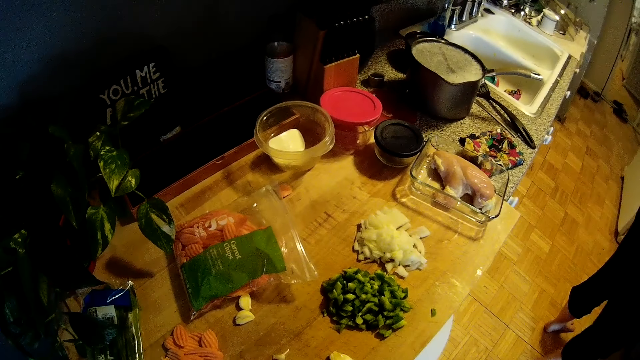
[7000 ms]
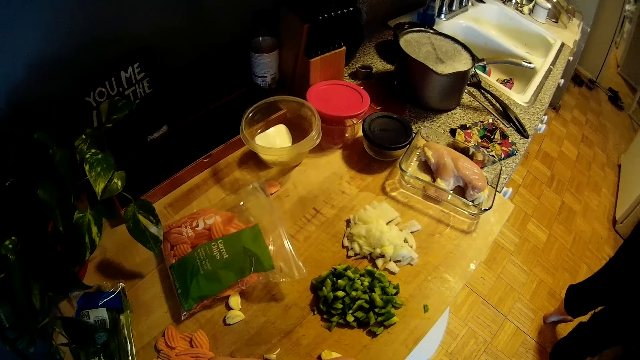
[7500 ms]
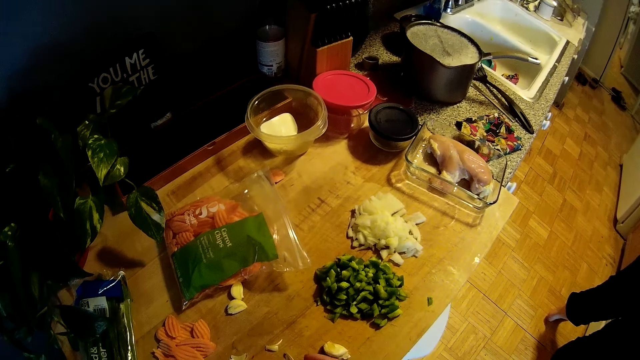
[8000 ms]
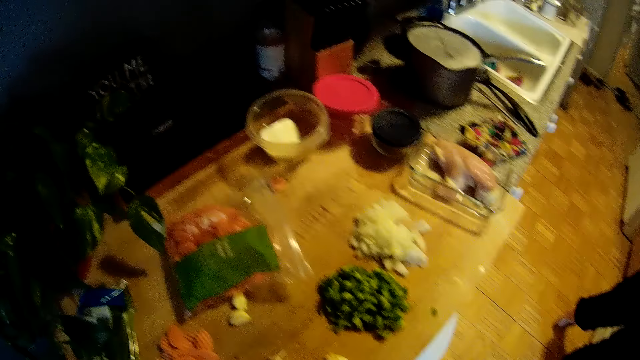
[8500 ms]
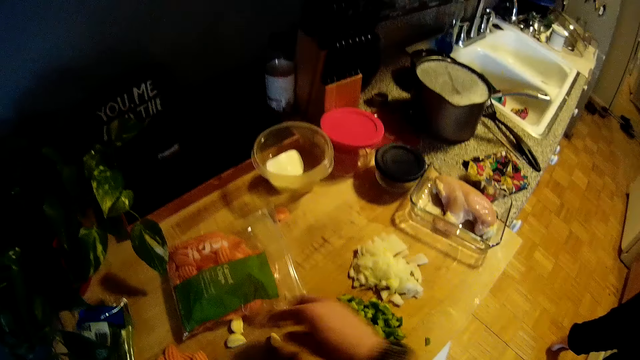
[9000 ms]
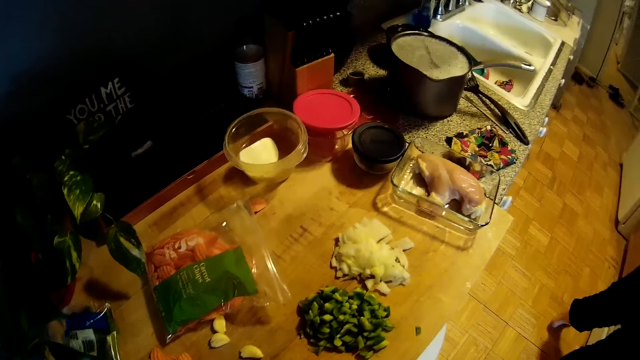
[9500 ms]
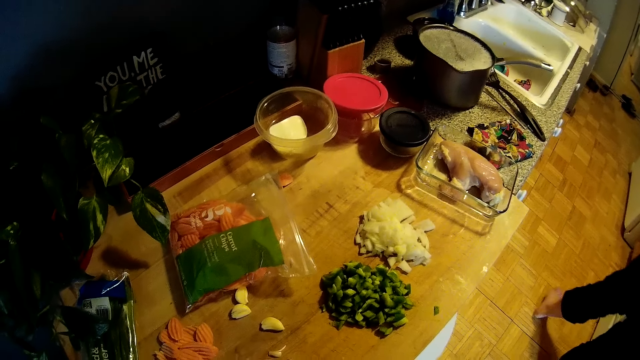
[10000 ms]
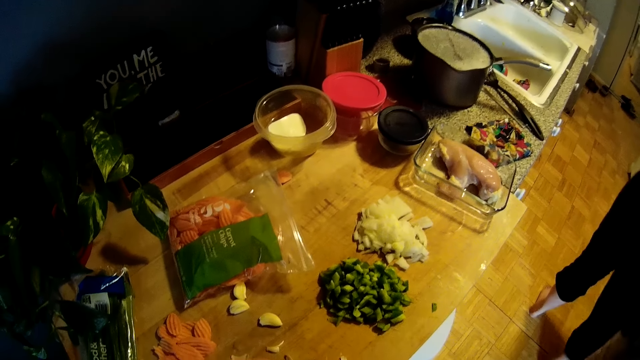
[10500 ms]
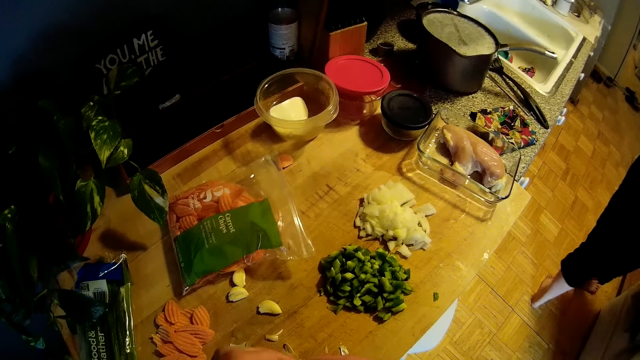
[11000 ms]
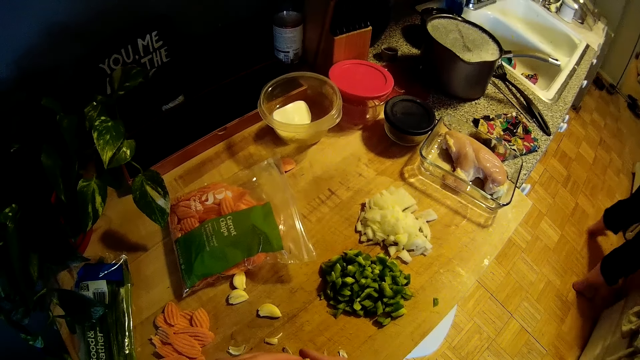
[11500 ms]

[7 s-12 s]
The camera wearer drops a garlic on the kitchen slab with his right hand. He looks around. He peels the garlic with both hands.

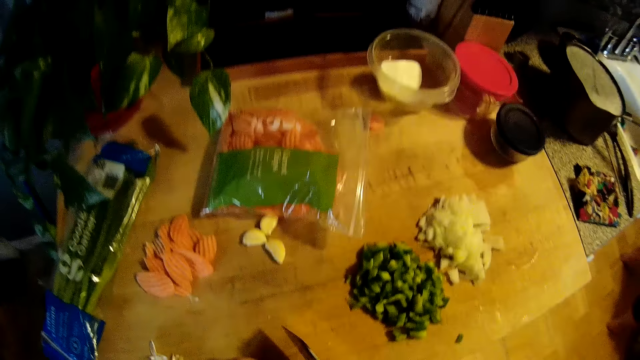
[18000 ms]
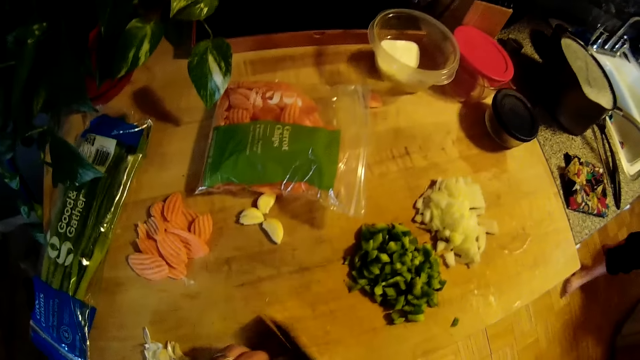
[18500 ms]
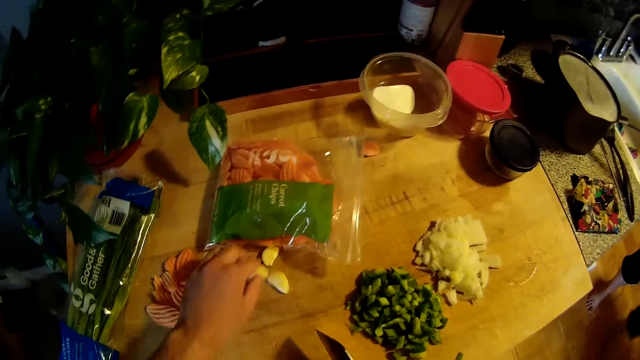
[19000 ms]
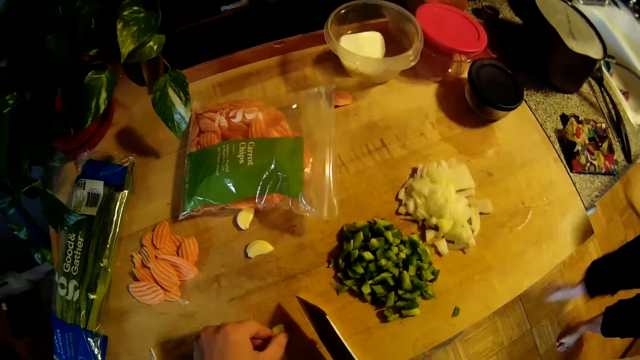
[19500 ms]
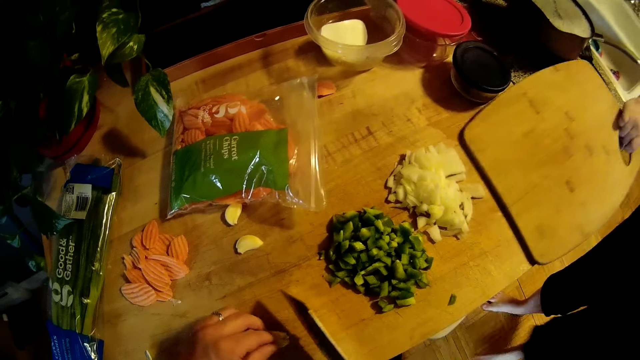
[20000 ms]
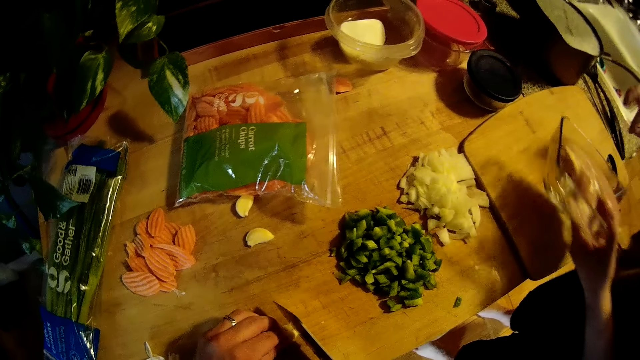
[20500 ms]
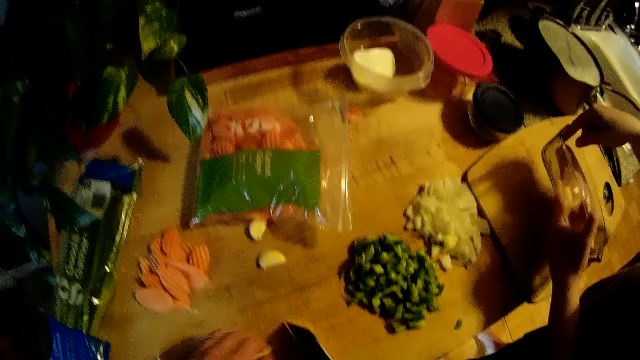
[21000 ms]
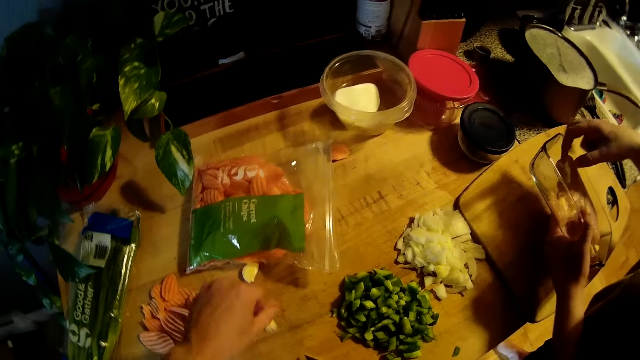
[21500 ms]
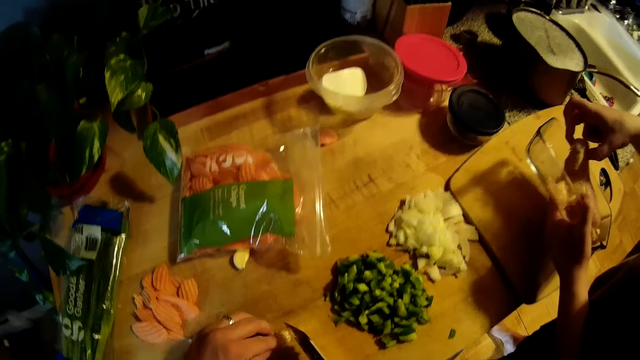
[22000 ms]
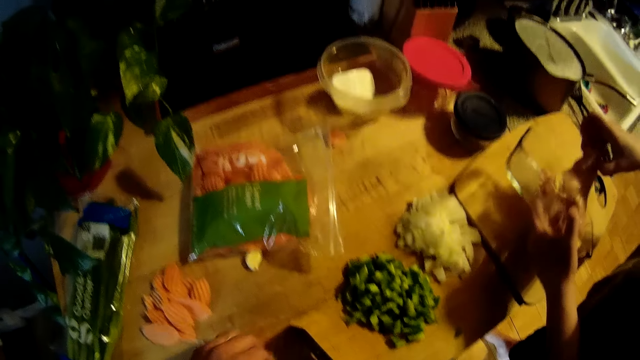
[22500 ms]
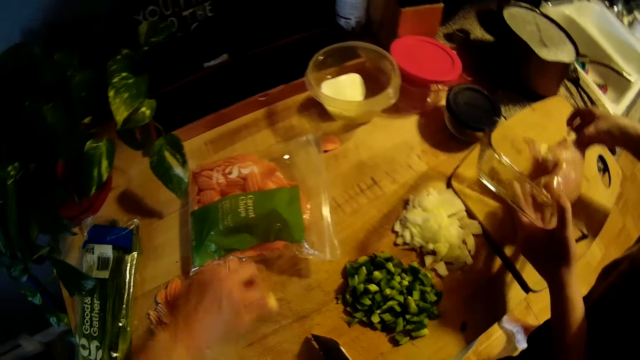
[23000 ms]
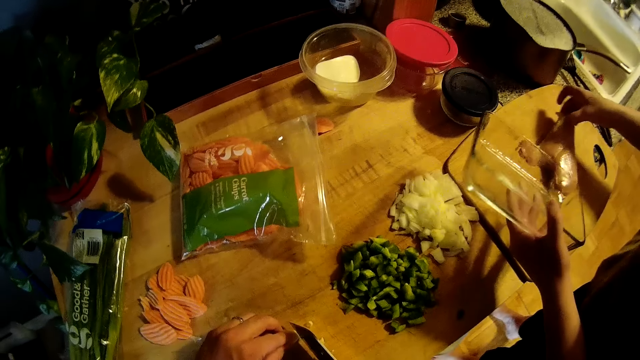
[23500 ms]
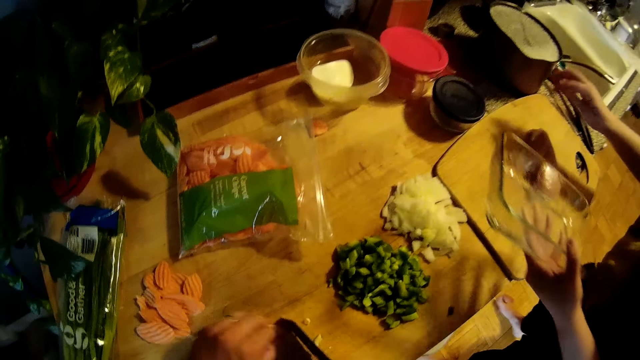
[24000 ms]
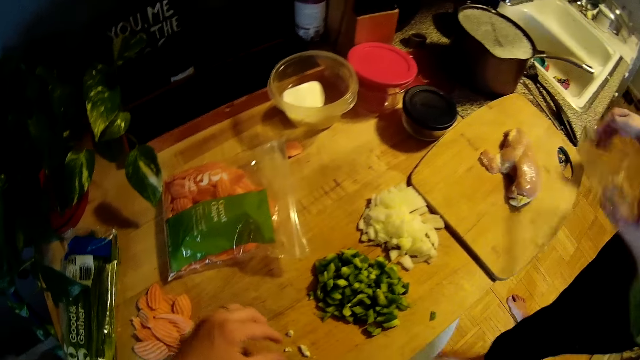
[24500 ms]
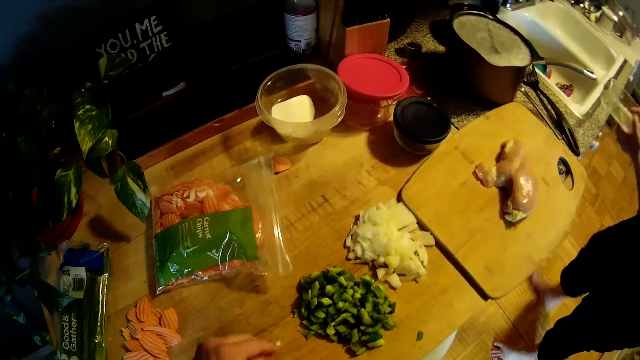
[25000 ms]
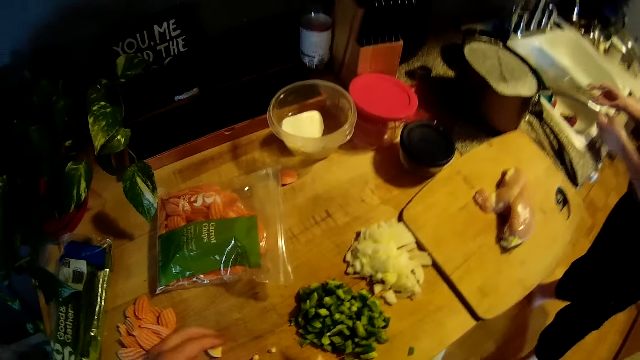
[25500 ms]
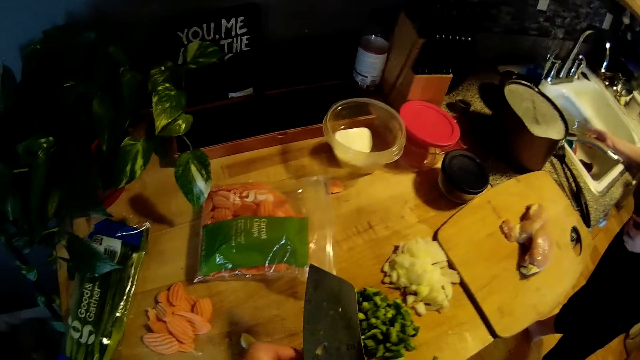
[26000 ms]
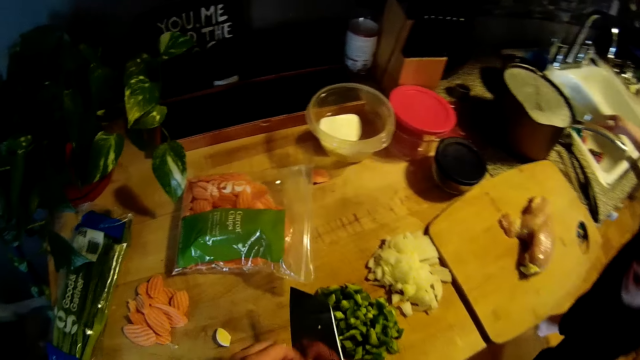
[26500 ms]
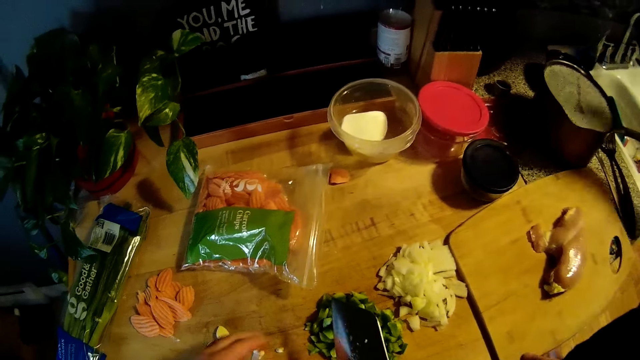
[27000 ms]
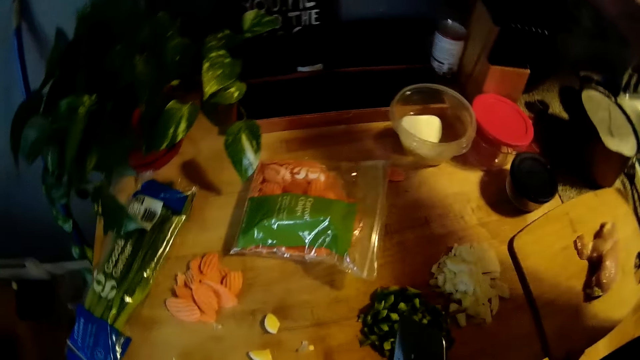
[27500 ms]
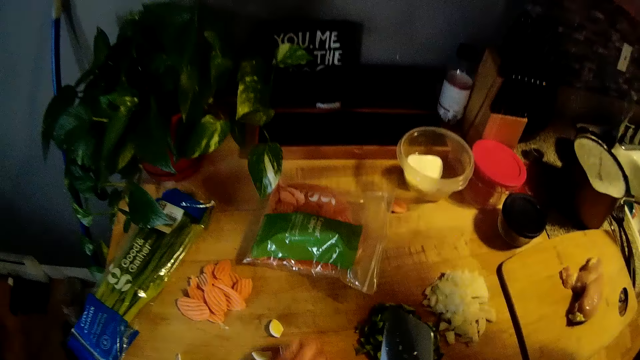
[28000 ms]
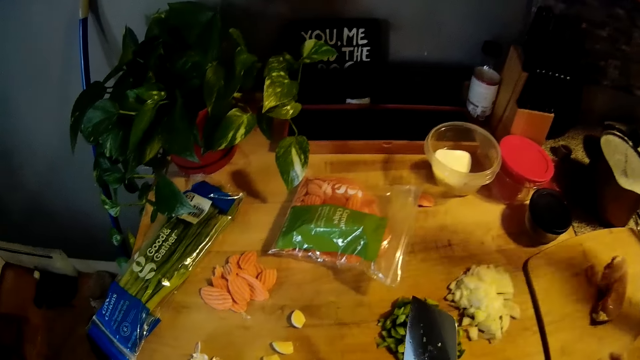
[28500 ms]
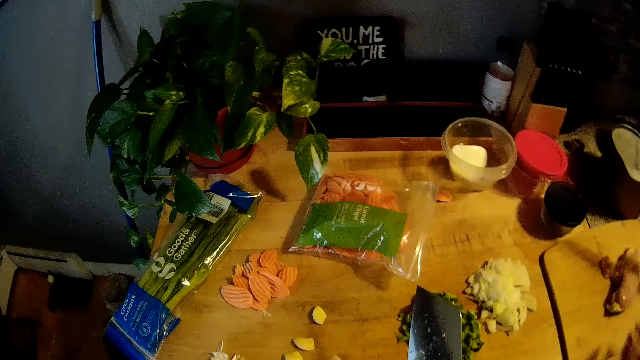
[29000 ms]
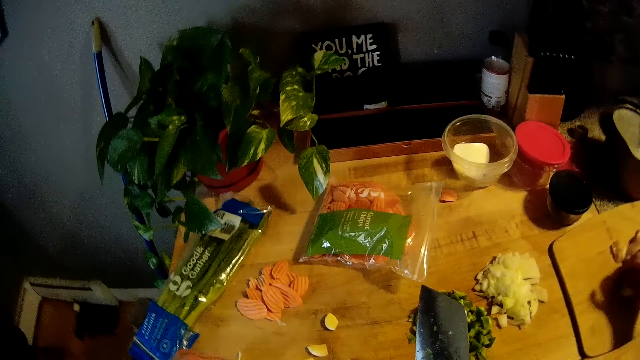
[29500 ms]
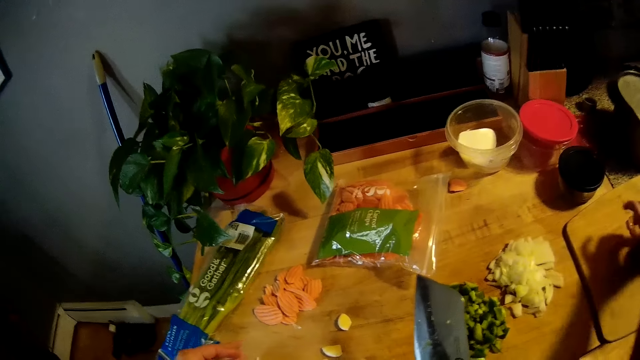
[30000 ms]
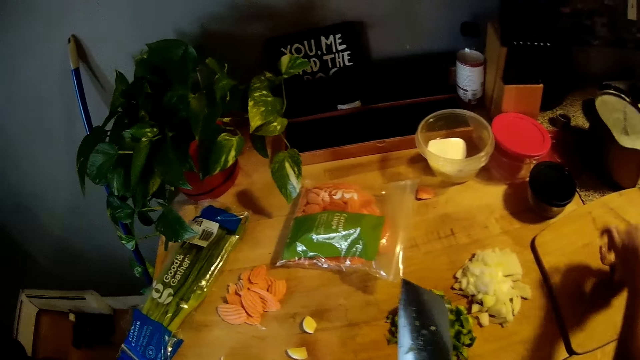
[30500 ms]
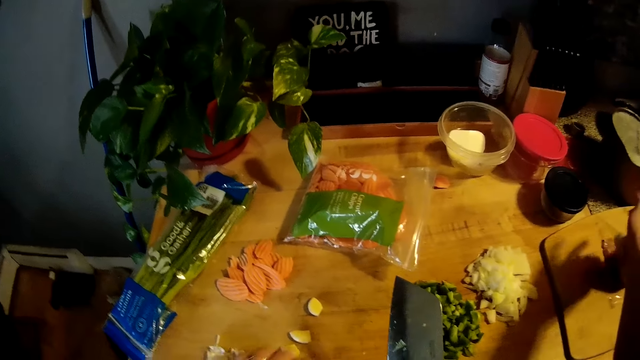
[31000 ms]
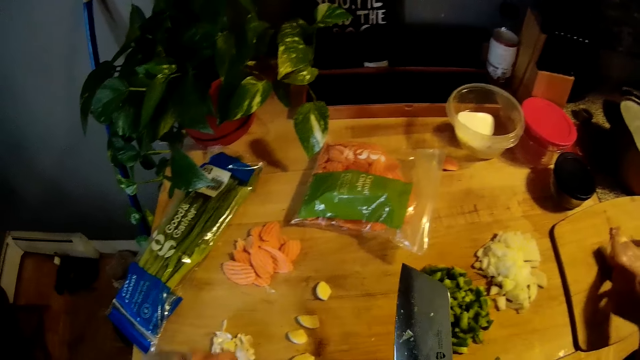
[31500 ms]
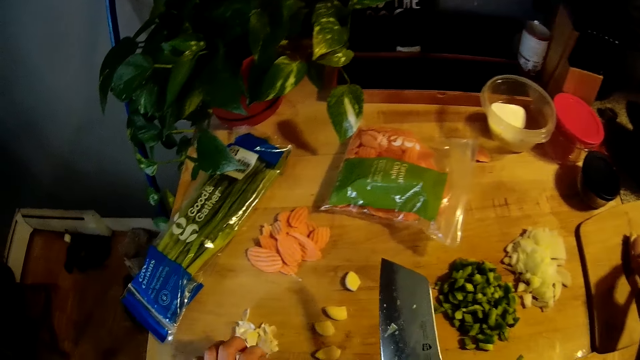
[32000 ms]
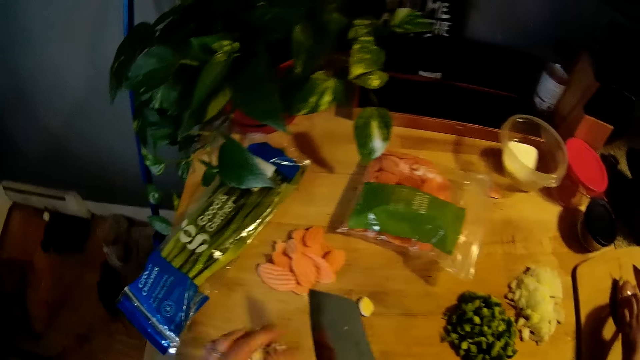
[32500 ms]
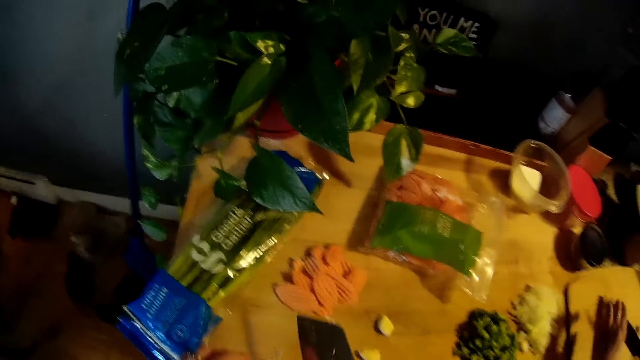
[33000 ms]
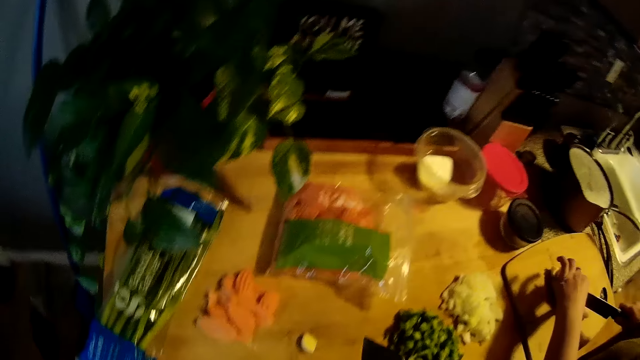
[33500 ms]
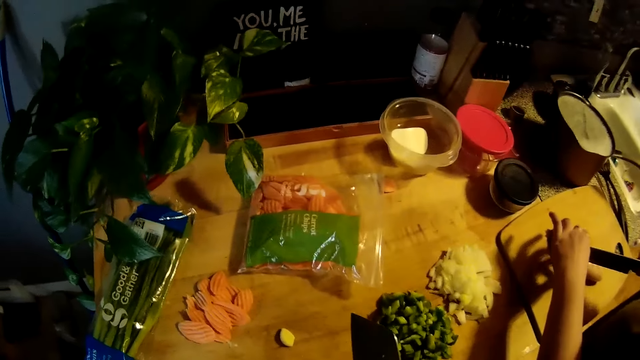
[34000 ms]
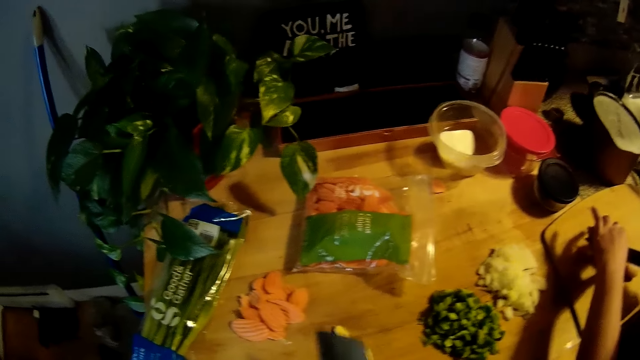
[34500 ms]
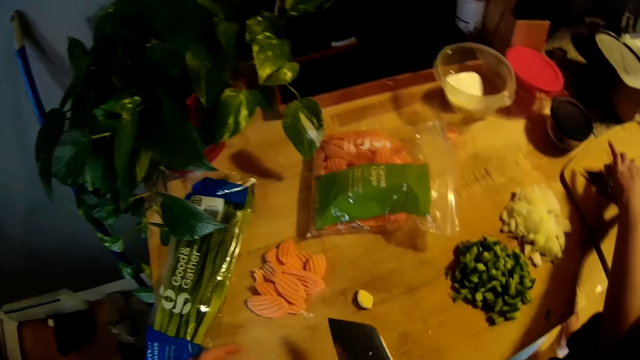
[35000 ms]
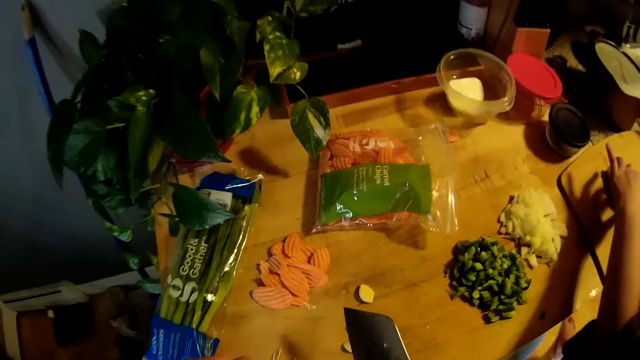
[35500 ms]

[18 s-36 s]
The camera wearer cuts the garlic on the kitchen slab with the cleaver knife in his right hand. He picks the garlic. He moves the garlic on the kitchen slab with his left hand. The woman drops a chopping board on the kitchen slab with her right hand. The camera wearer cuts the garlic on the kitchen slab with the cleaver knife in his right hand. The woman moves the chicken breast in the container to the chopping board with her right hand. The camera wearer moves the garlic on the kitchen slab with his left hand. He picks the garlic. He cuts the garlic on the kitchen slab with the cleaver knife in his right hand. He picks the garlic. He cuts the garlic on the kitchen slab with the cleaver knife in his right hand. He separates the diced garlic on the kitchen slab with his left hand. He pulls the garlic. The woman drops the container in a sink with her right hand. The camera wearer moves the garlic on the kitchen slab with his left hand. He moves the diced garlic on the kitchen slab with his left hand. The woman picks up a chef's knife in a knife rack on the kitchen slab with her right hand. She turns the chicken breast on the chopping board with her left hand. The camera wearer scrapes the residues of the garlic on the cleaver knife with his left hand. The woman cuts the chicken breast with the chef's knife in her right hand on the chopping board.
